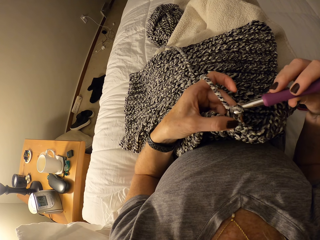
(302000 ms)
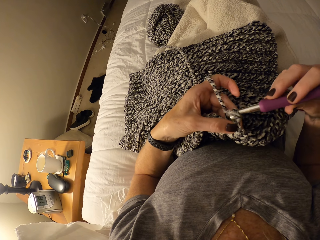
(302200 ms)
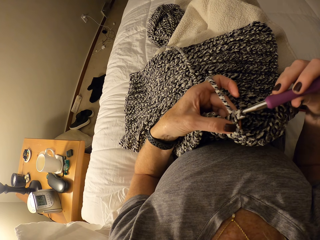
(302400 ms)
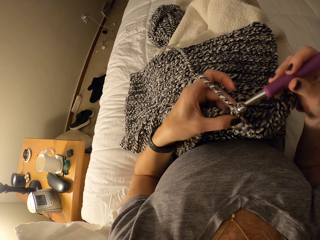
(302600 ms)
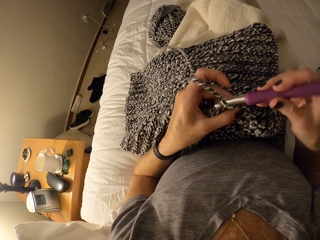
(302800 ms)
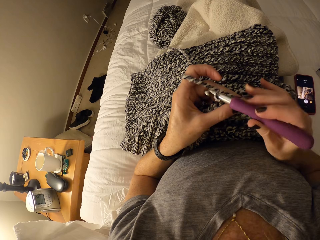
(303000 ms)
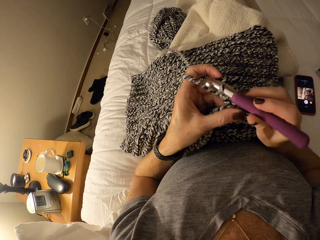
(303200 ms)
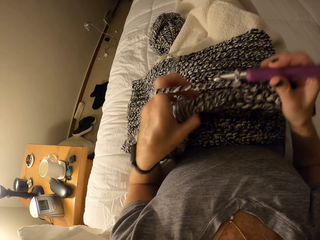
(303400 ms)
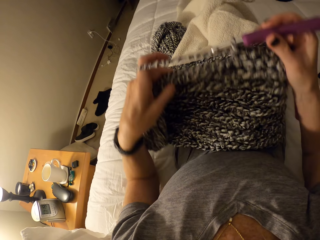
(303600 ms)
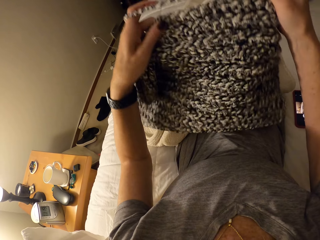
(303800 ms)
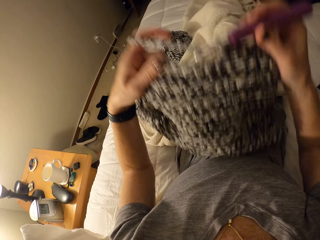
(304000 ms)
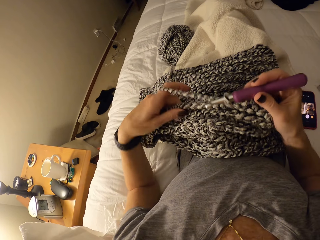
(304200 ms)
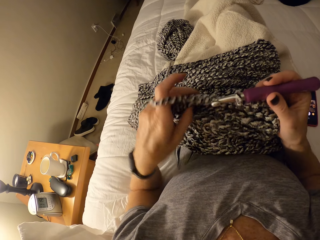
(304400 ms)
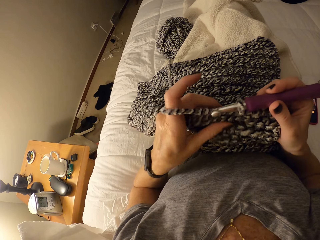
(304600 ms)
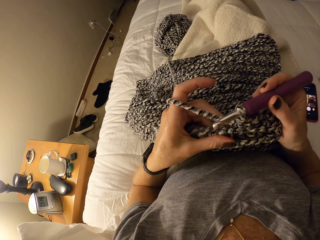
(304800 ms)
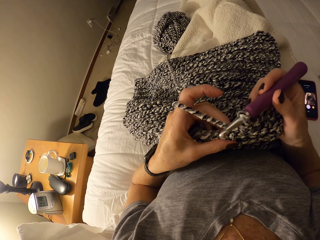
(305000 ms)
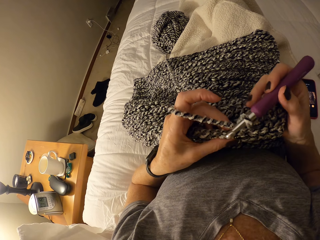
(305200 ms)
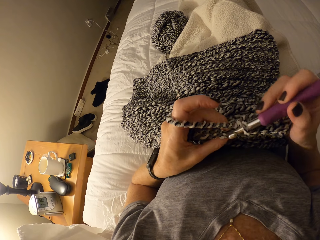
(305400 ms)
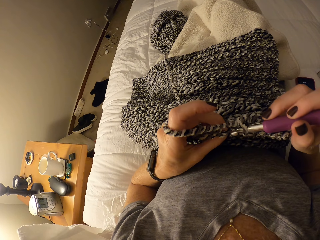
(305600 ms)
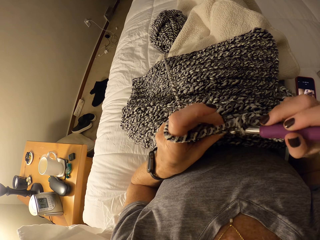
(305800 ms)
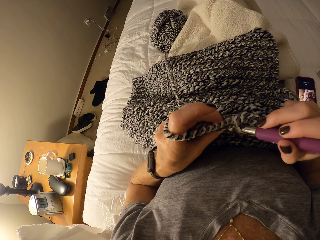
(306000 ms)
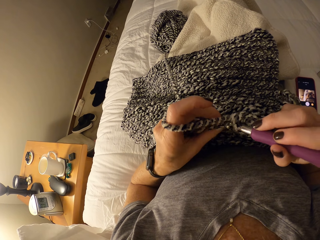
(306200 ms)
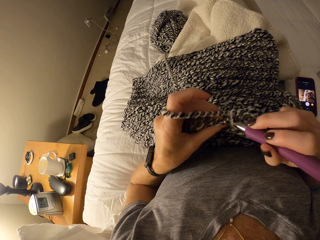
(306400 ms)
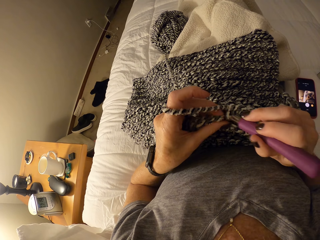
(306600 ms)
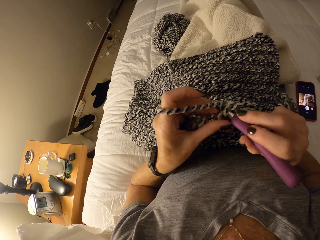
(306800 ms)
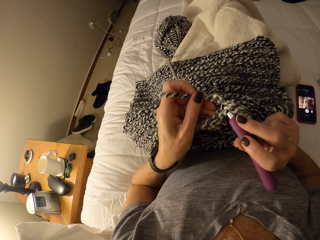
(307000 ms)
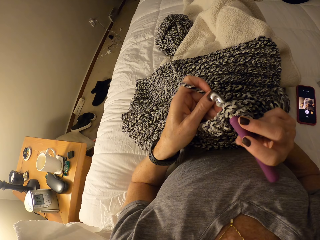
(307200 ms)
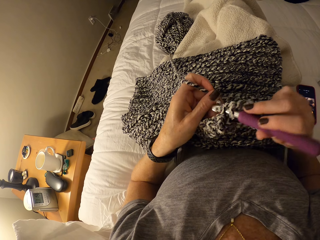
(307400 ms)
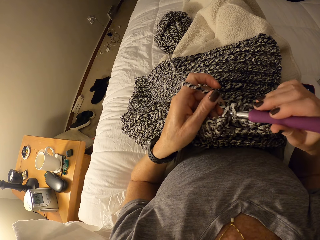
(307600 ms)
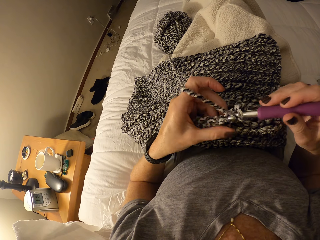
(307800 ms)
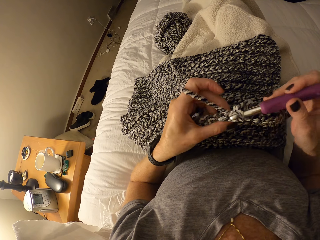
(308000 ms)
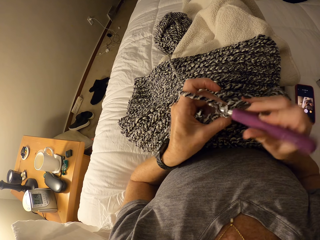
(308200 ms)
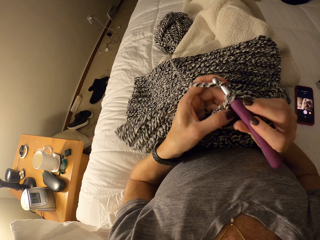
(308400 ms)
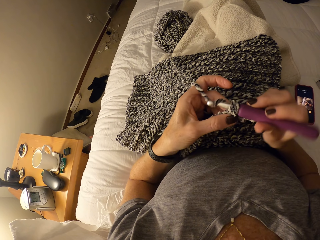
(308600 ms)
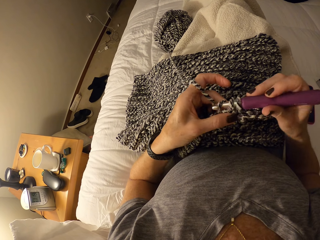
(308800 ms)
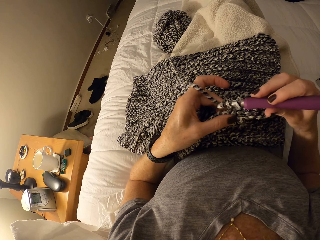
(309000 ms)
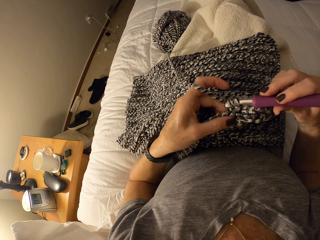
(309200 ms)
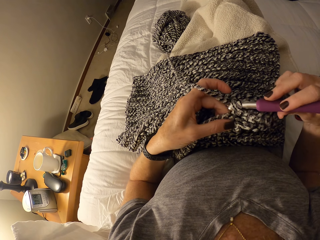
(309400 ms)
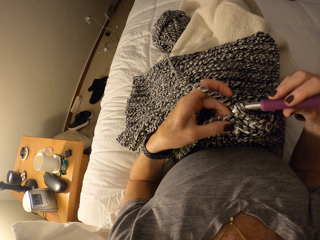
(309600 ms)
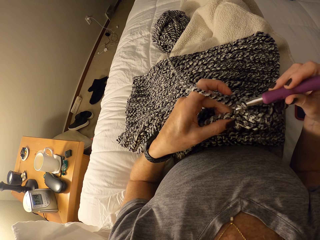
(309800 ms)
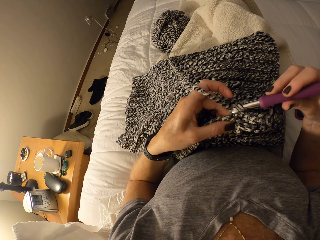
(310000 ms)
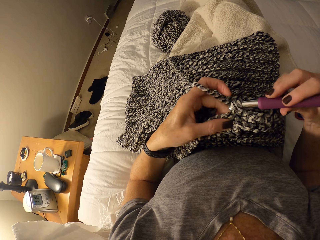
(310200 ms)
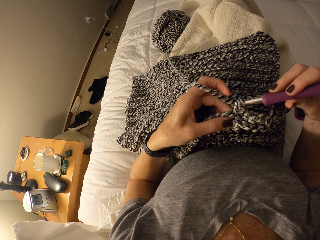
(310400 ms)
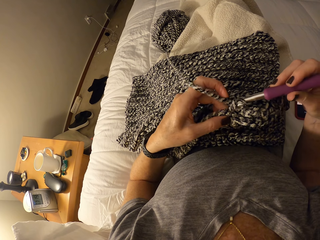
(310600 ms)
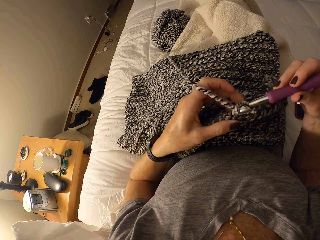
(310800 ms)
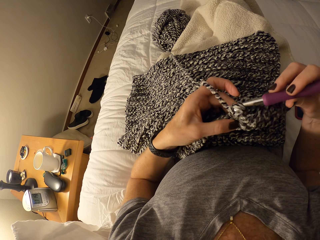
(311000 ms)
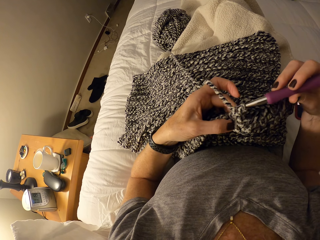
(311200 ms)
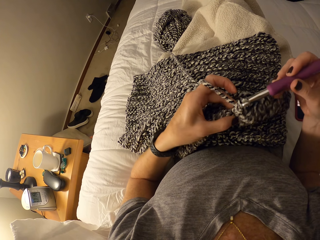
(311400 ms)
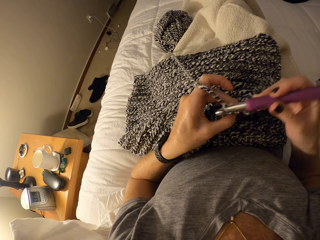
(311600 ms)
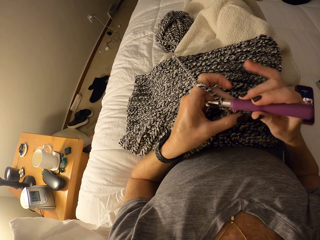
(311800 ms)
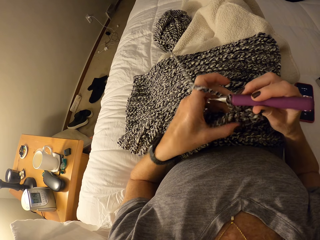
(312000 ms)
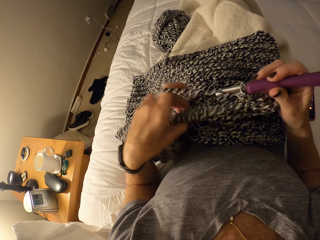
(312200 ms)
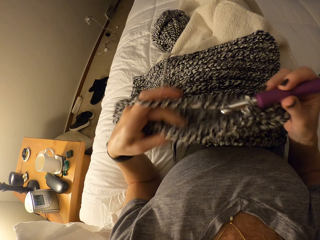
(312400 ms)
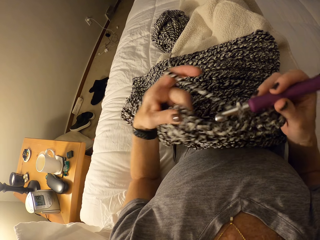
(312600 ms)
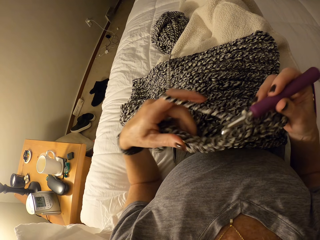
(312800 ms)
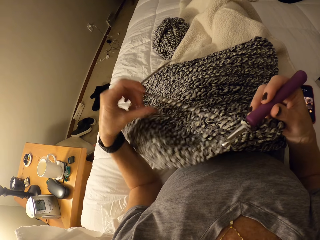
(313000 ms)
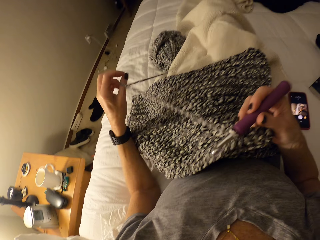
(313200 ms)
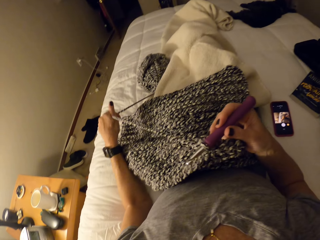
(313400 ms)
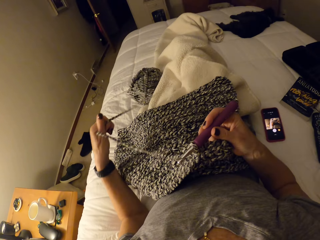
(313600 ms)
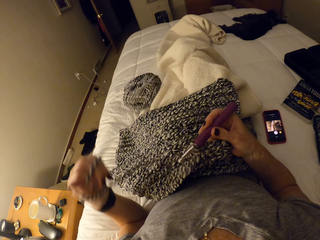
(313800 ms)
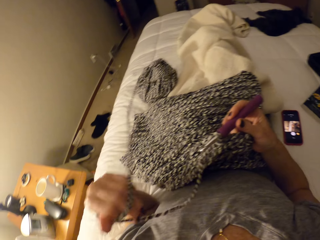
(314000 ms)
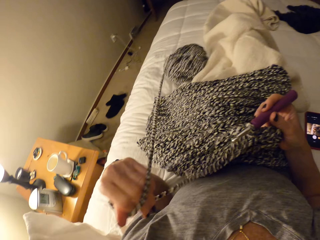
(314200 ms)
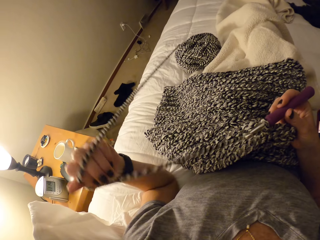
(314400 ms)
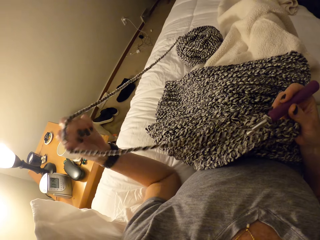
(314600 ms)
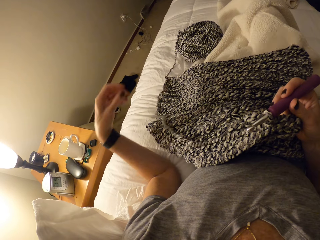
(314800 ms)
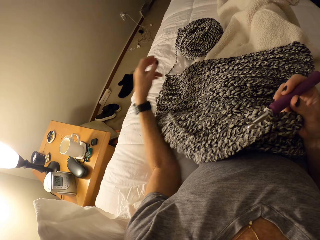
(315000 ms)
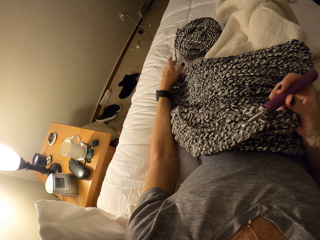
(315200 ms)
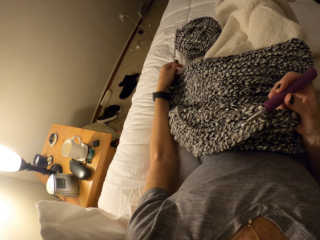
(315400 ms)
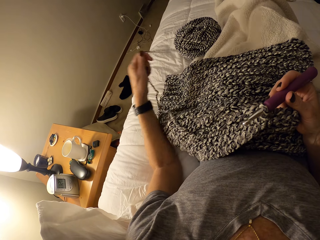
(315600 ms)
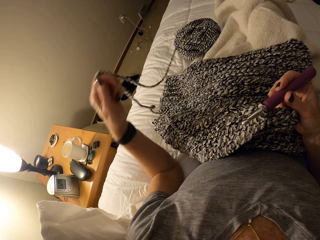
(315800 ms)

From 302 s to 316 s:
The camera wearer adjusts an unfinished crochet on her laps with her two hands. She continues crocheting the cotton yarn with the crochet hook. She aligns the yarn with the left hand. She crochets using the crochet hook. She adjusts the edges of the crochet with her two hands. She pulls the cotton yarn on her bed with her left hand.

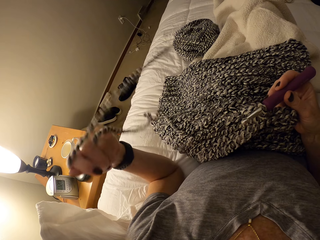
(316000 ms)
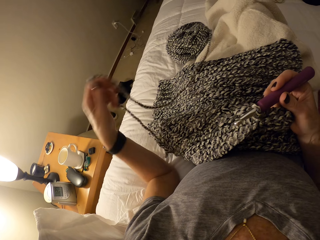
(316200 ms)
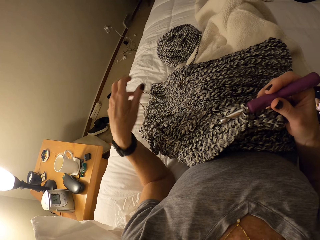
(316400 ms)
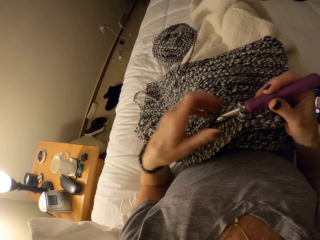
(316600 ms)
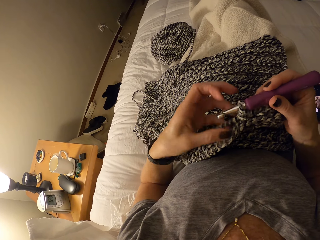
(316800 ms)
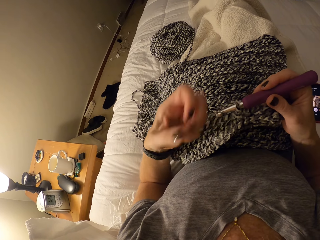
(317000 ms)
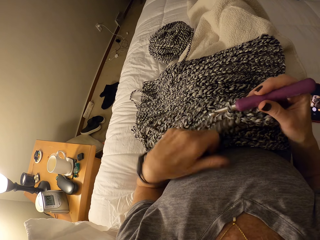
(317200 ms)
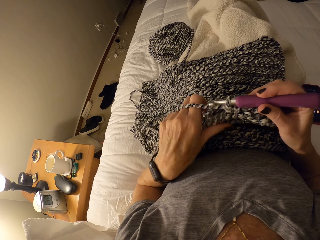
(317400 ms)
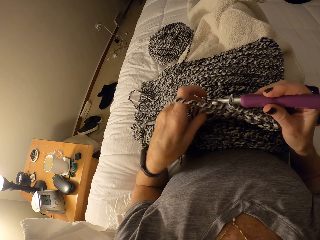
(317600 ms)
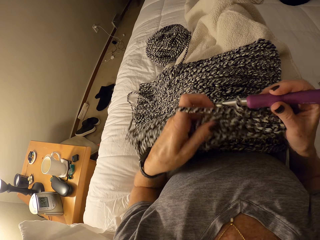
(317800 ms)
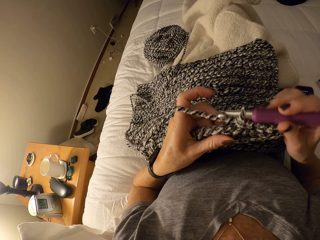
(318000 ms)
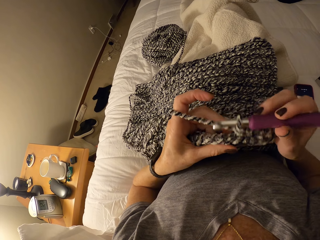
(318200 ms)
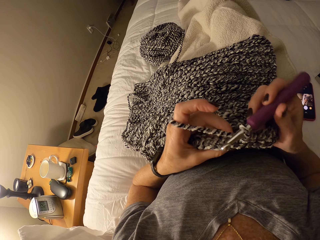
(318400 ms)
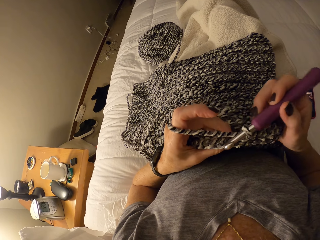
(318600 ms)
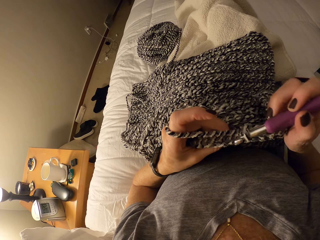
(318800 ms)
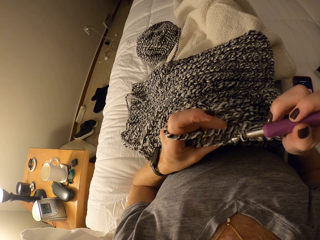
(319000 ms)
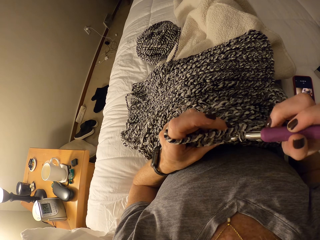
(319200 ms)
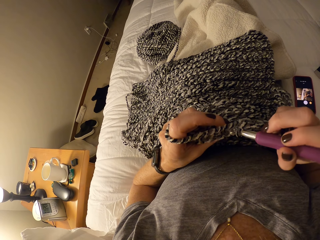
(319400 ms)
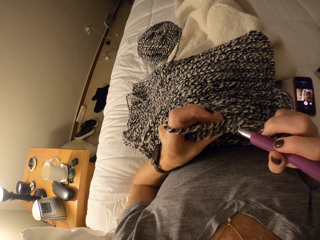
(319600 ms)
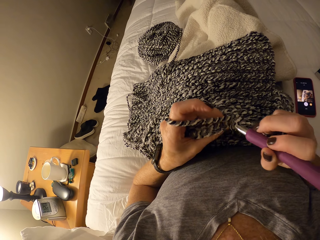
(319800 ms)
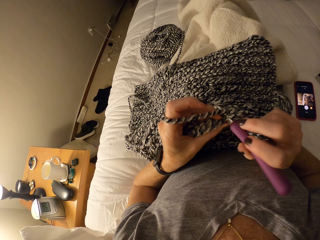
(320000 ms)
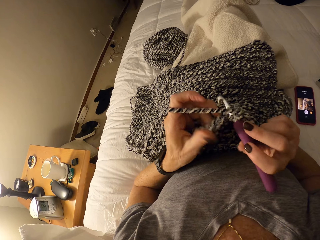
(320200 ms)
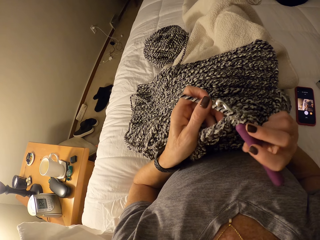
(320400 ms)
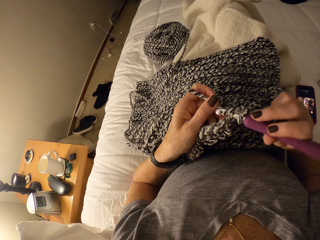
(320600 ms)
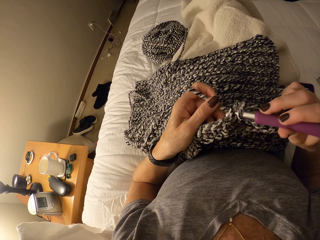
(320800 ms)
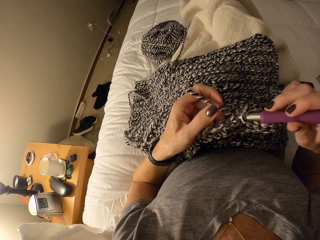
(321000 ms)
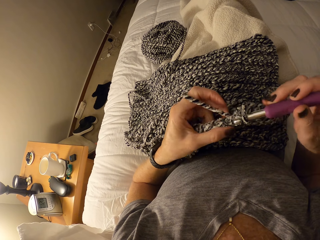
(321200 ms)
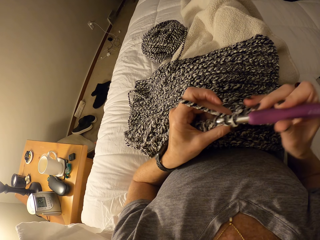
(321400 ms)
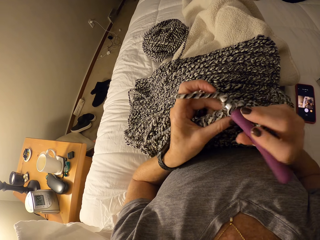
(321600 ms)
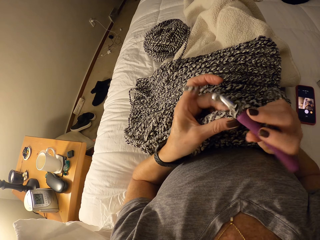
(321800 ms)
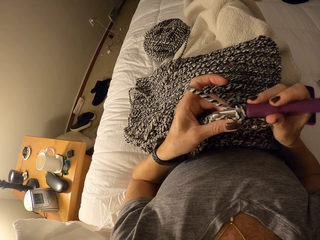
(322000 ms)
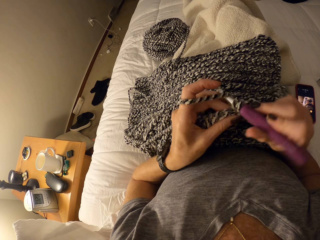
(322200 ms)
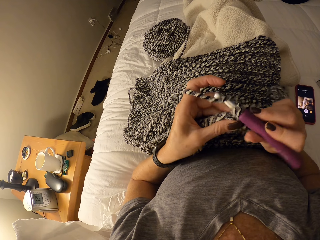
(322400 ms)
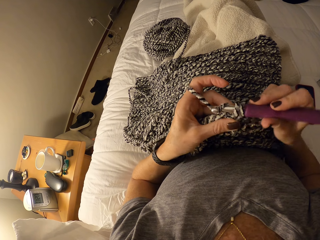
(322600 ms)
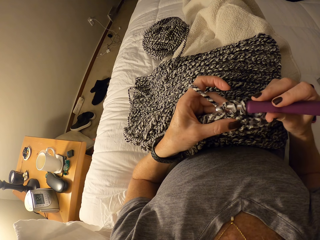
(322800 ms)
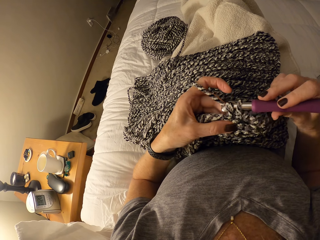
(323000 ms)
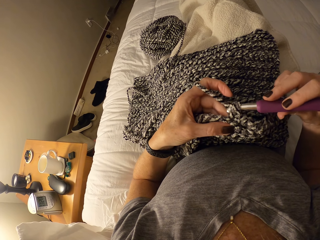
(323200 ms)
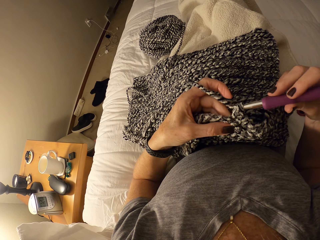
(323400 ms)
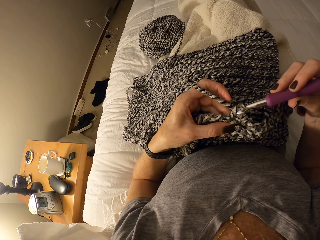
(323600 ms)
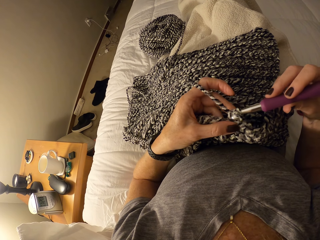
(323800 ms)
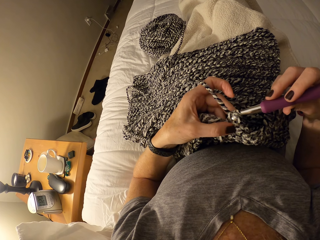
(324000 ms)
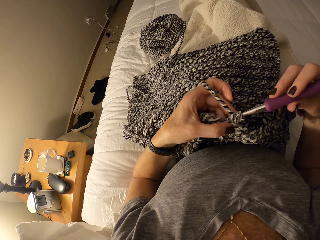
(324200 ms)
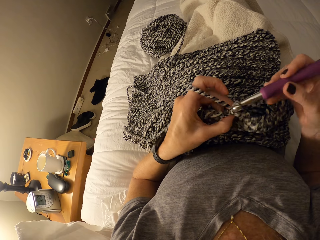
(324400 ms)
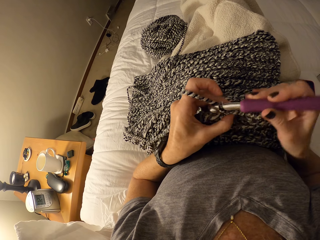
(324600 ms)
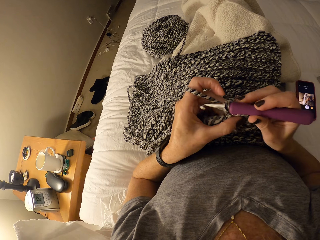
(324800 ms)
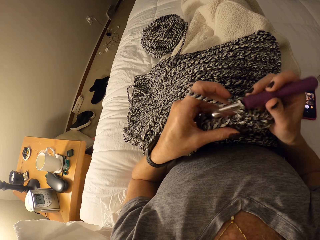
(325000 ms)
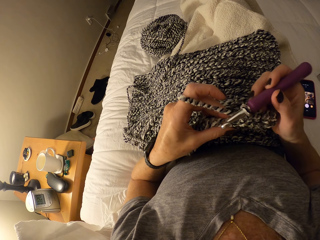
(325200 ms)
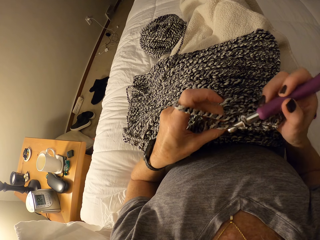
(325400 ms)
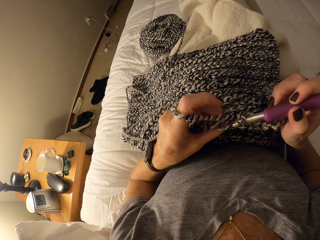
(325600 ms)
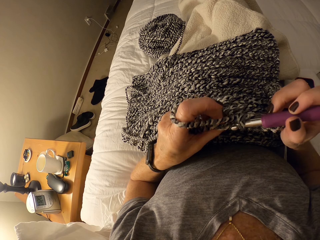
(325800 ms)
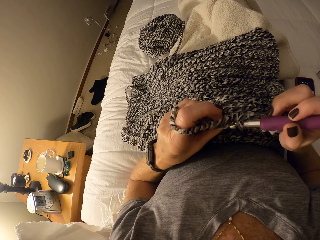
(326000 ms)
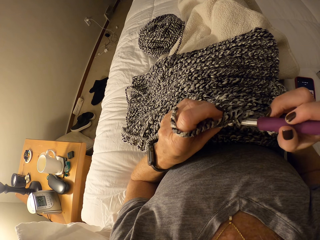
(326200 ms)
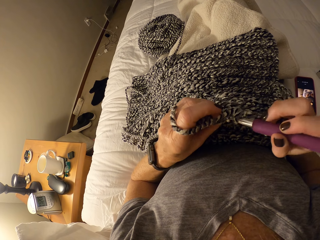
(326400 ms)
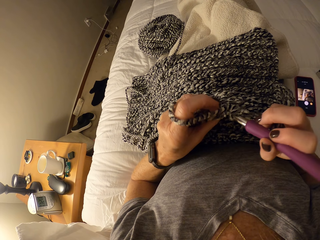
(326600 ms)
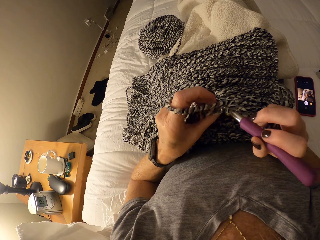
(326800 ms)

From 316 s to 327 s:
The camera wearer stops to pull. She loops the yarn around the left hand. She holds the crochet with her left hand. She continues crocheting the cotton yarn with the crochet hook. She aligns the yarn with the left hand. She crochets using the crochet hook.
